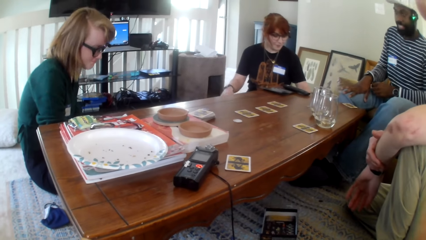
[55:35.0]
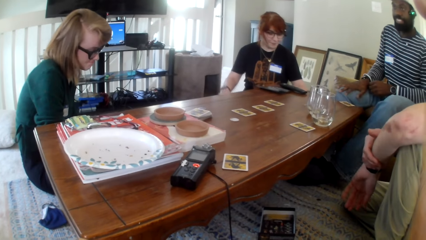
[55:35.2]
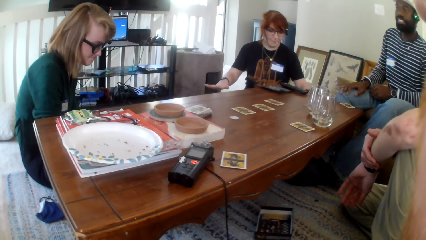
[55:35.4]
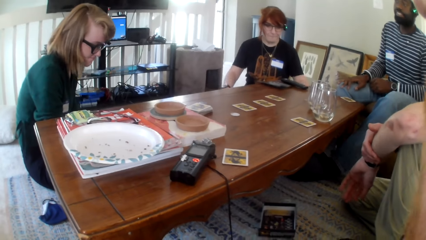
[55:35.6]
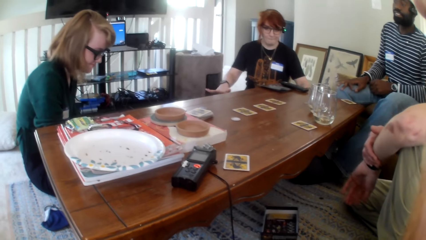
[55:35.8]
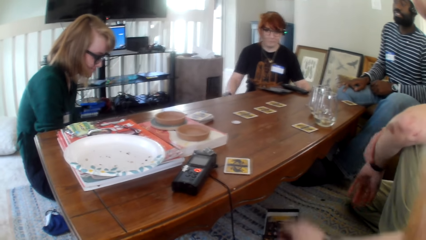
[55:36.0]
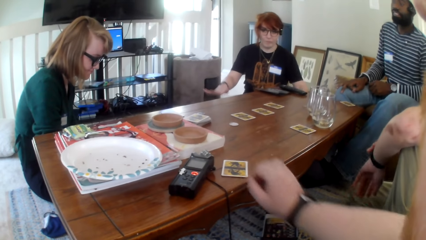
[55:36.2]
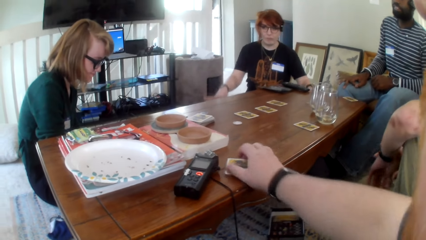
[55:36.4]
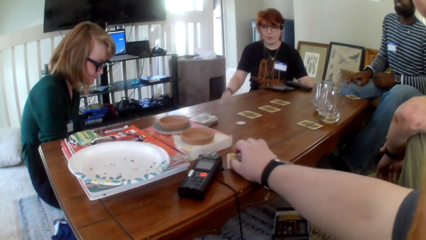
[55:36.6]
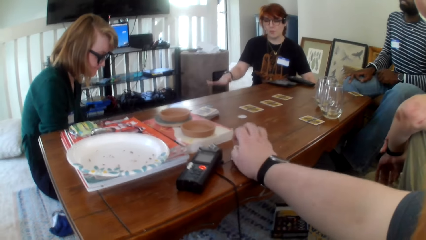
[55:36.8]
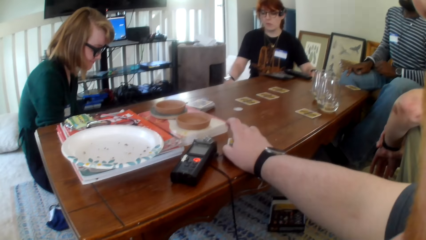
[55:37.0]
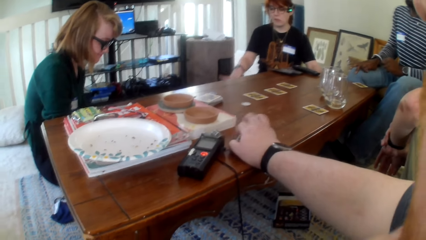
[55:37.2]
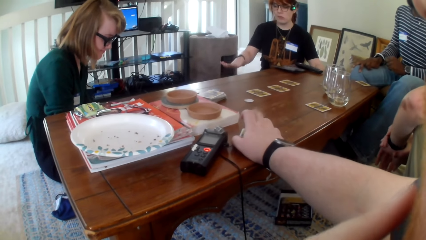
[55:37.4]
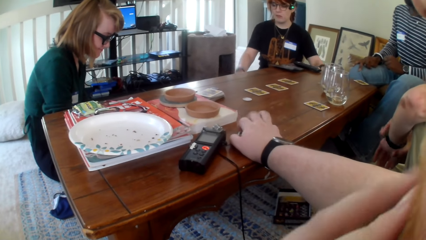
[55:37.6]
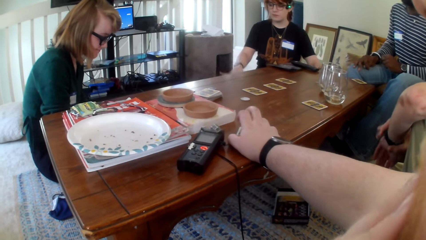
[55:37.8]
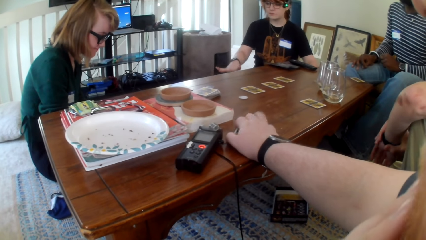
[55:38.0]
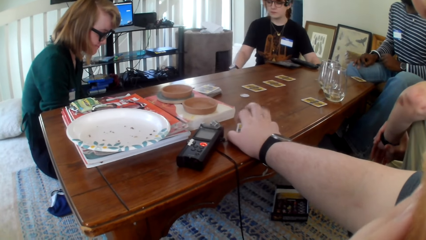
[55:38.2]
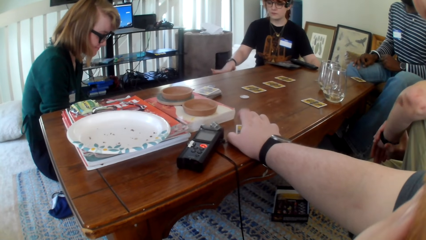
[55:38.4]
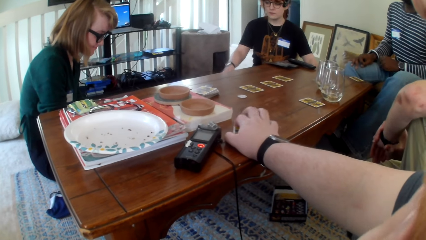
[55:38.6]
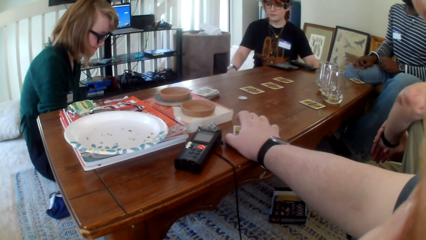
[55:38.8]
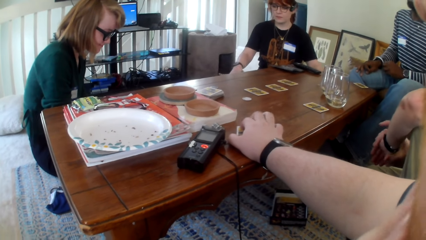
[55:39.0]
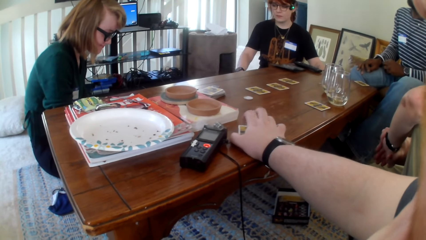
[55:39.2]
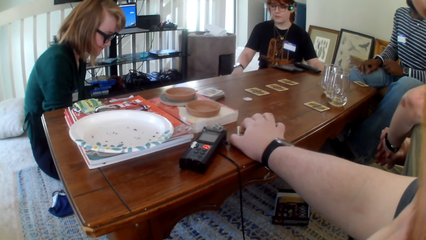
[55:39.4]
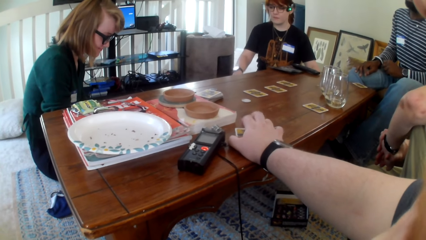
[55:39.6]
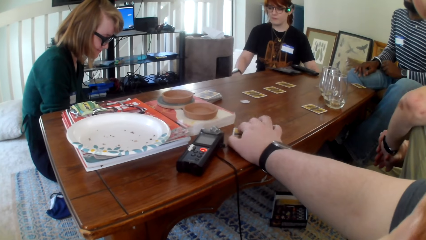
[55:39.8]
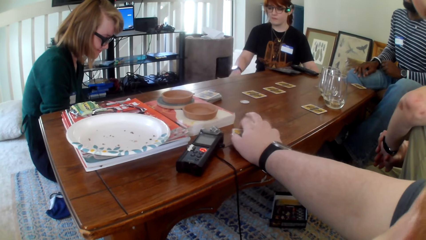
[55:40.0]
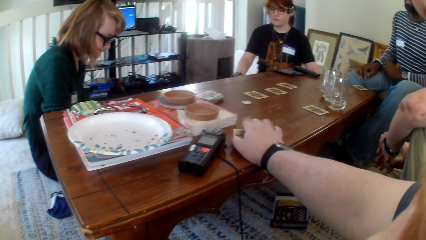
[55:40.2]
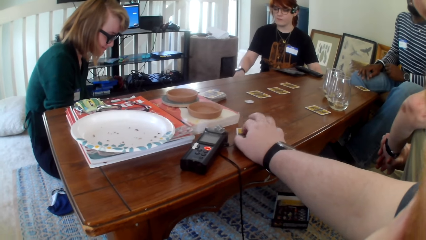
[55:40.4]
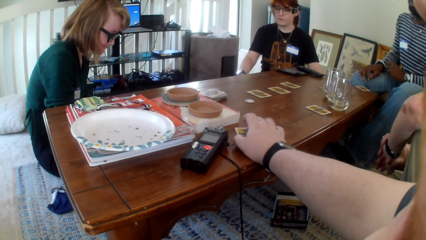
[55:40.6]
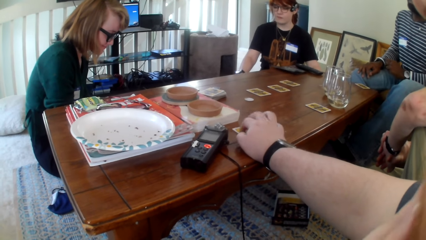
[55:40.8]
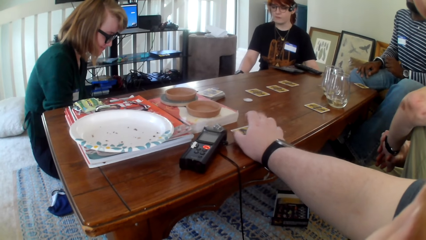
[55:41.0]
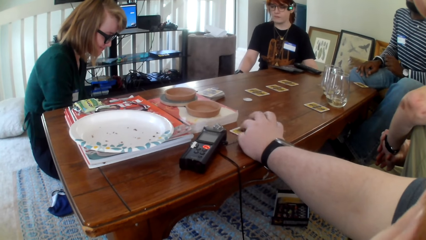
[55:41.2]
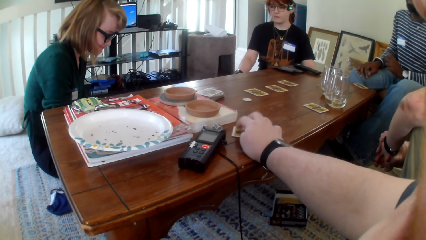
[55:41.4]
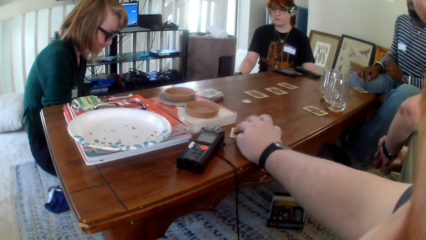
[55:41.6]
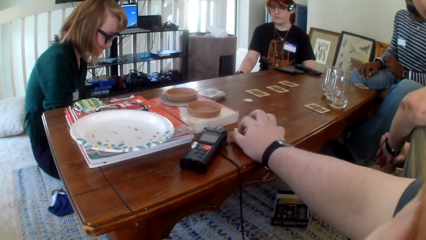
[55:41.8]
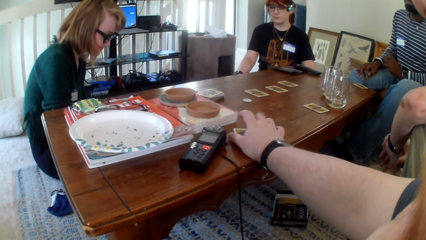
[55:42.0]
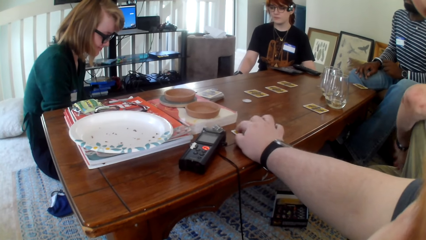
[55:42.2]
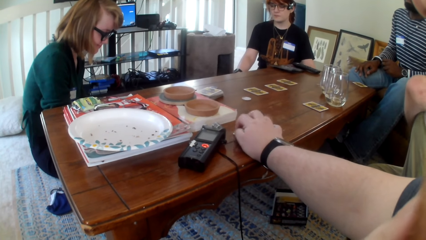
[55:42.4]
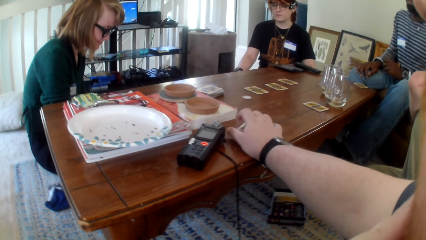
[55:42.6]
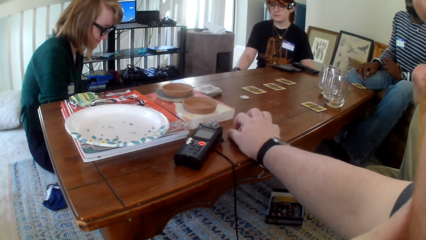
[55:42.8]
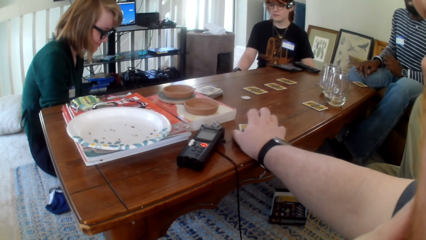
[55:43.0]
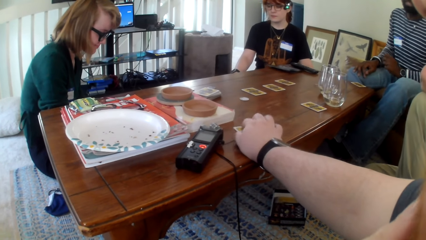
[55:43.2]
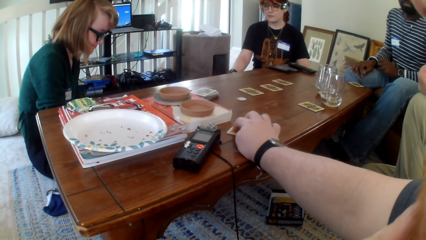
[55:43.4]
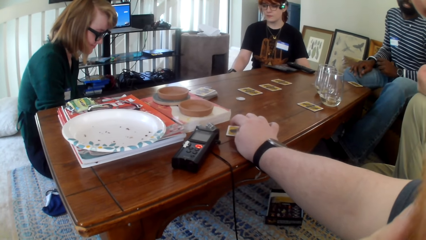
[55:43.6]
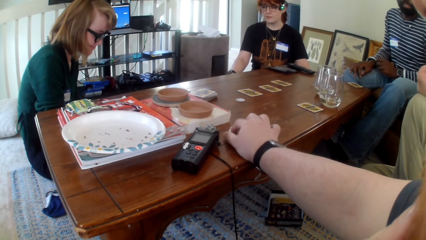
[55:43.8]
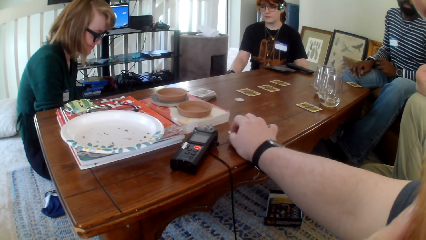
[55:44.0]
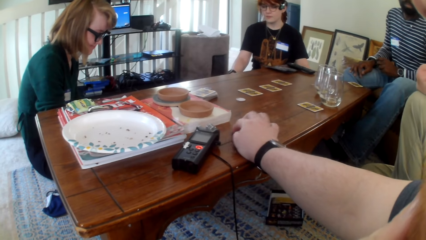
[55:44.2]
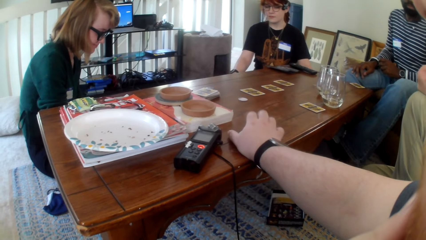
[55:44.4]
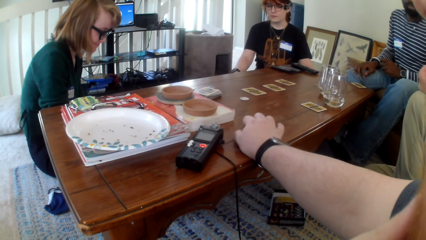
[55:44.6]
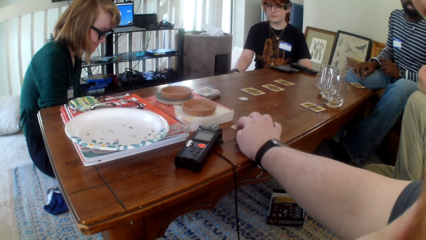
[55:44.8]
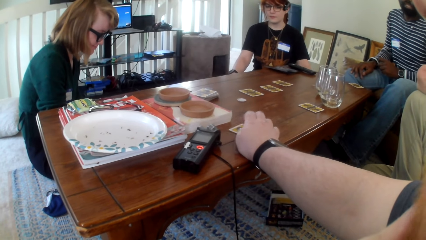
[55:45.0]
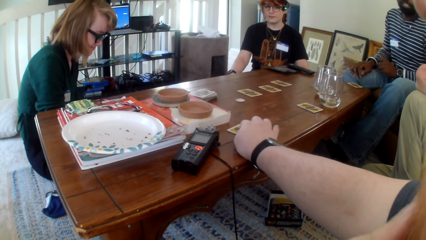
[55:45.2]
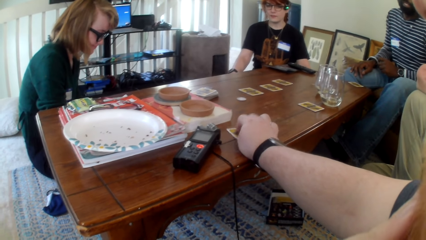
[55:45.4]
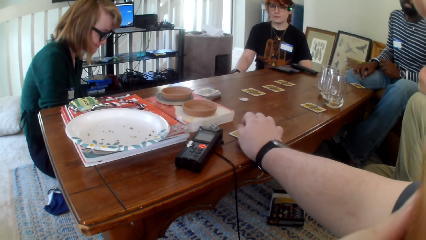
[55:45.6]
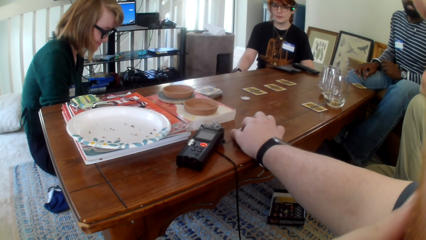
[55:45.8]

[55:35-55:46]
A person taps their lap. The camera wearer touches the card. They tap the table. They round the card on the table.

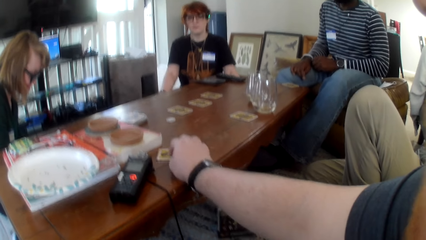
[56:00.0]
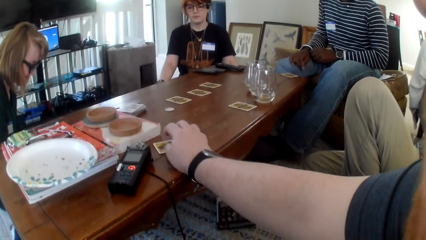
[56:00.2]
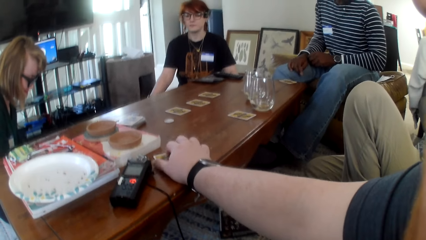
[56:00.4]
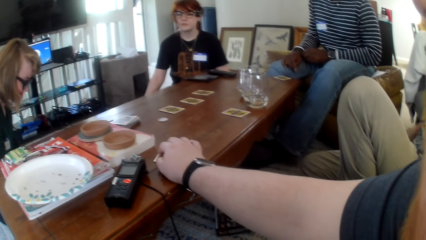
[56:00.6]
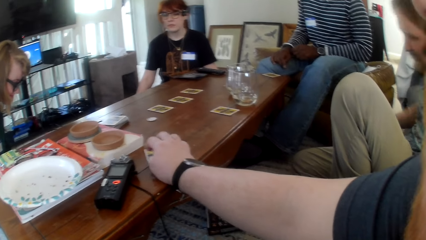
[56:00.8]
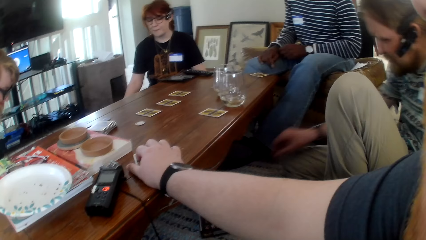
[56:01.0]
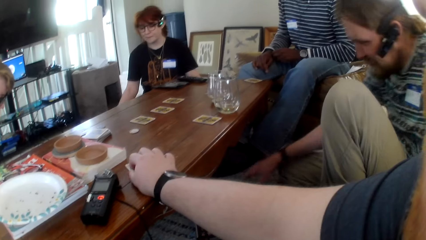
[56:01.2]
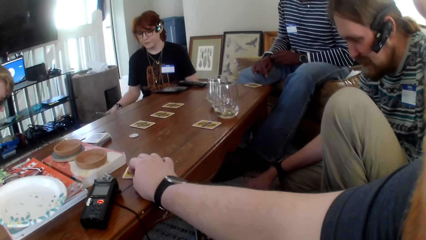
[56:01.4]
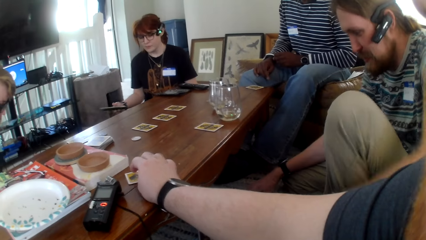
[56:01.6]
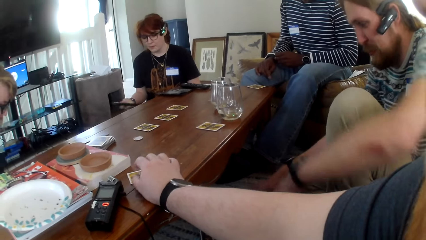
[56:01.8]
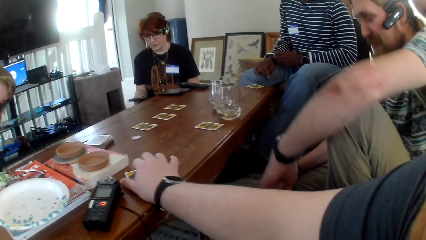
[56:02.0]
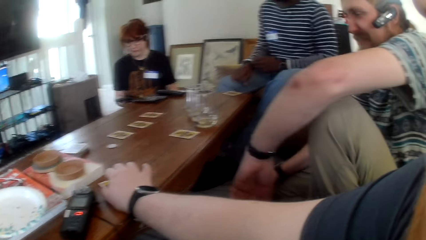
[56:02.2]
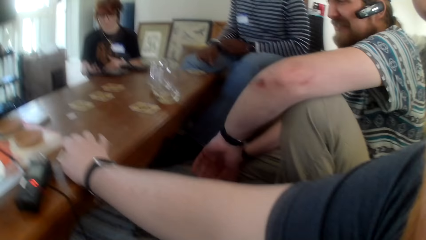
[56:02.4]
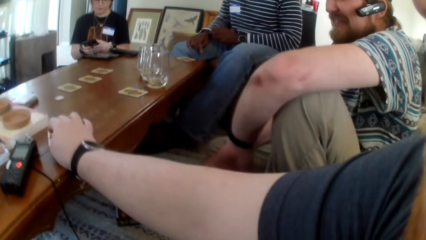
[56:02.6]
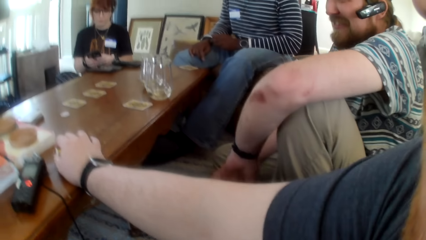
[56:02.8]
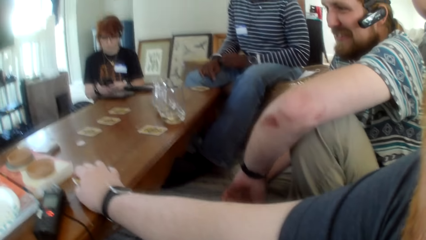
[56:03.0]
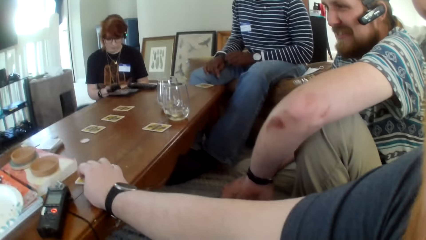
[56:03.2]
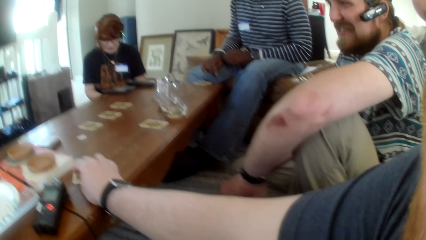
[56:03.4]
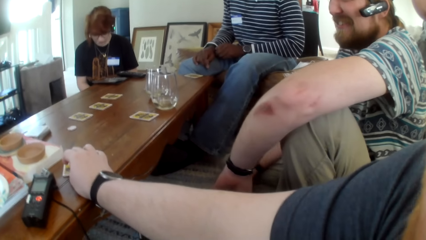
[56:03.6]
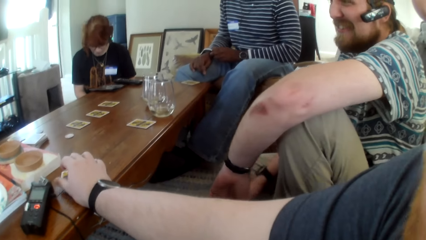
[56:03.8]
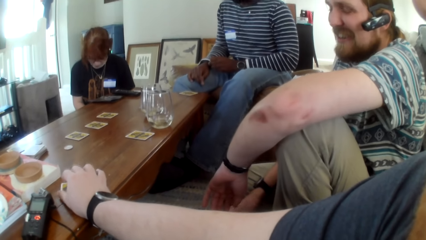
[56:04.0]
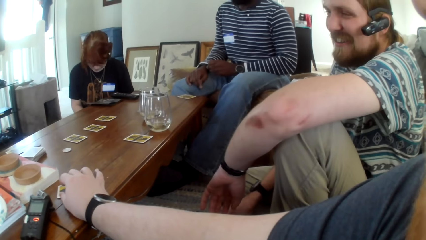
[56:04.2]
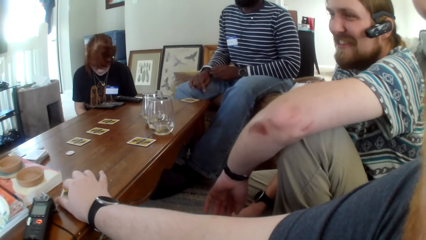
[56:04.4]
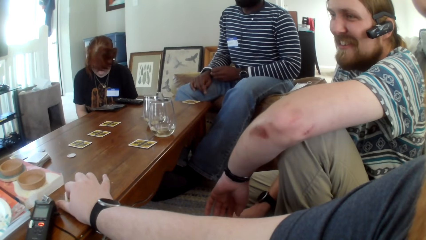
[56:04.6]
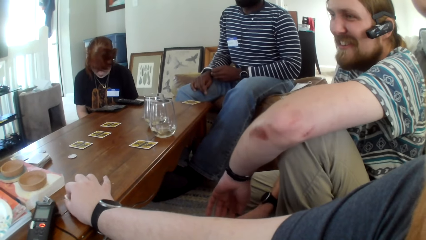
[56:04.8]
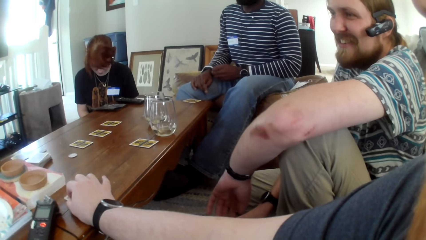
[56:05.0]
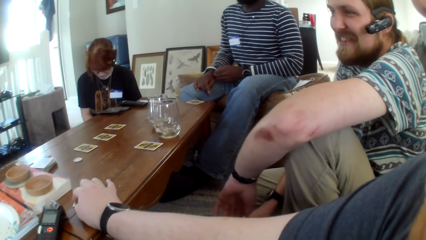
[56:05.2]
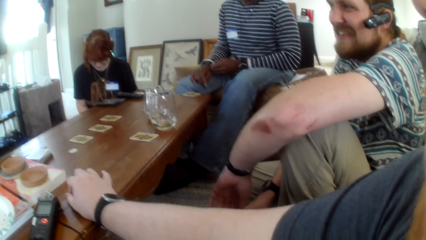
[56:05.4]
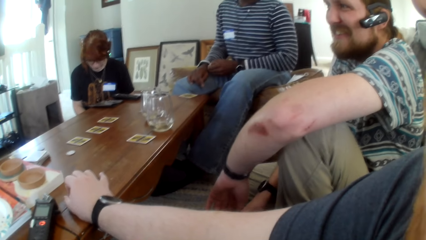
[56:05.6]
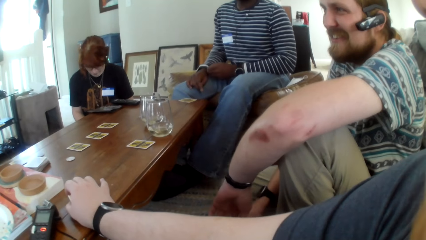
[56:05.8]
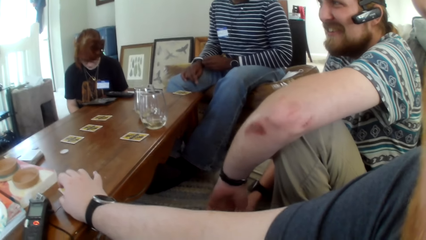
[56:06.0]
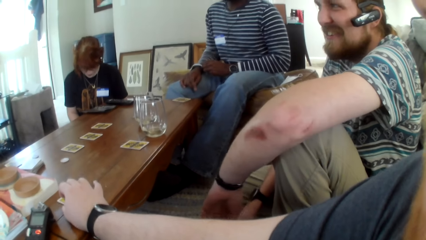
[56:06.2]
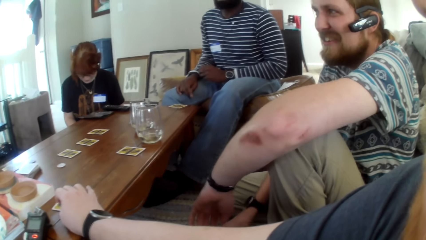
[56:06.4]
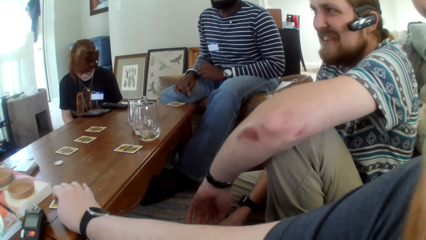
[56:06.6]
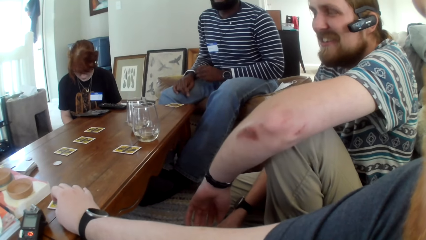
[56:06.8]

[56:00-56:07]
The camera wearer talks to friends.
